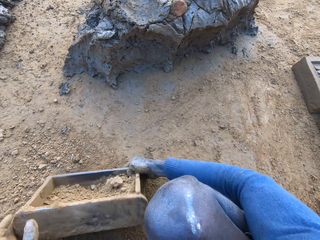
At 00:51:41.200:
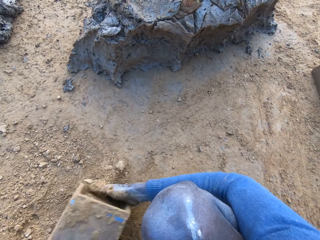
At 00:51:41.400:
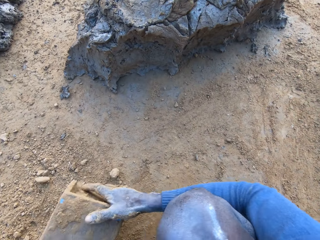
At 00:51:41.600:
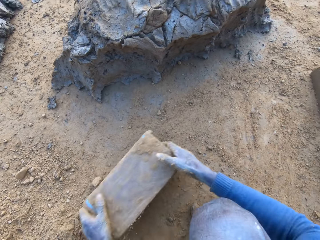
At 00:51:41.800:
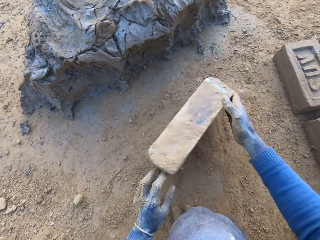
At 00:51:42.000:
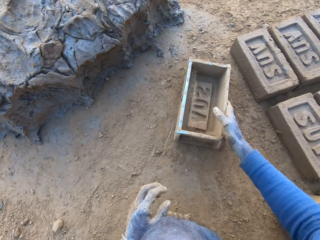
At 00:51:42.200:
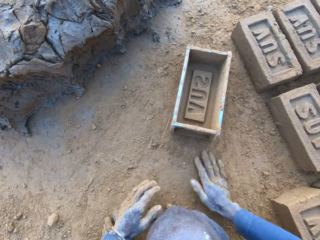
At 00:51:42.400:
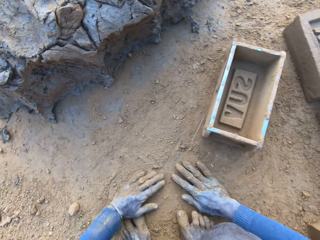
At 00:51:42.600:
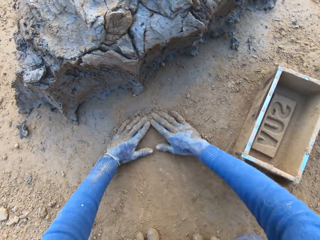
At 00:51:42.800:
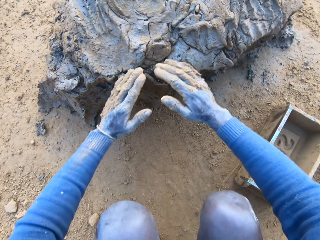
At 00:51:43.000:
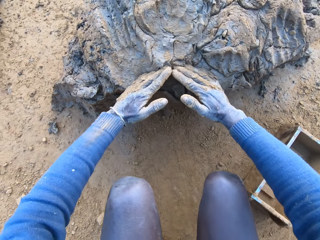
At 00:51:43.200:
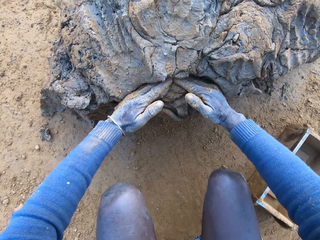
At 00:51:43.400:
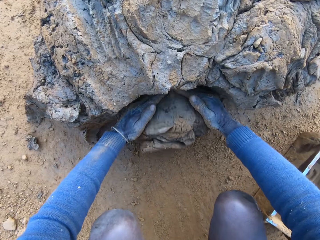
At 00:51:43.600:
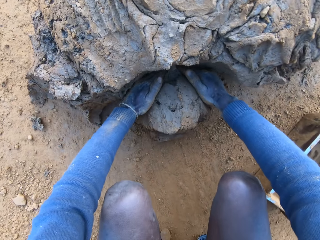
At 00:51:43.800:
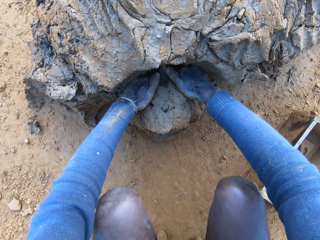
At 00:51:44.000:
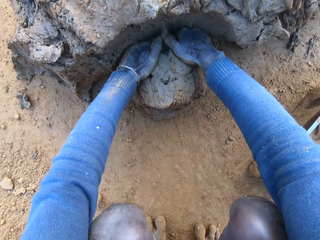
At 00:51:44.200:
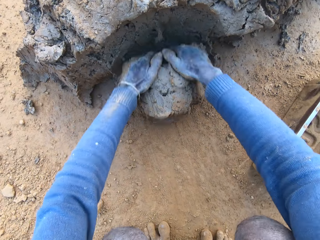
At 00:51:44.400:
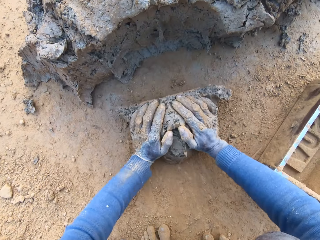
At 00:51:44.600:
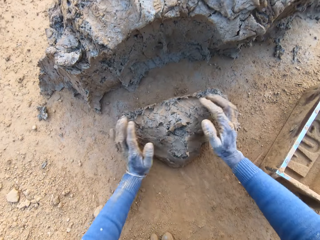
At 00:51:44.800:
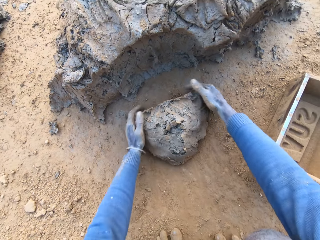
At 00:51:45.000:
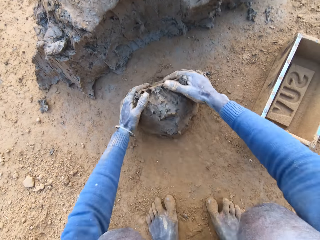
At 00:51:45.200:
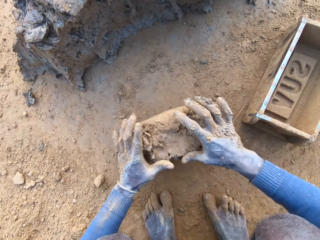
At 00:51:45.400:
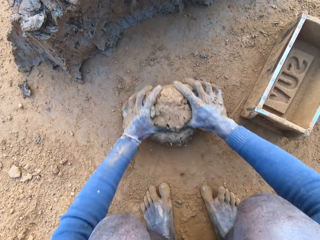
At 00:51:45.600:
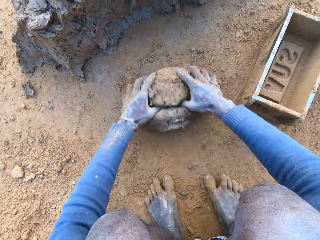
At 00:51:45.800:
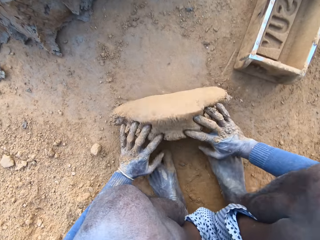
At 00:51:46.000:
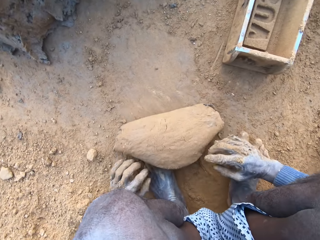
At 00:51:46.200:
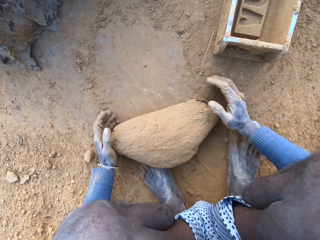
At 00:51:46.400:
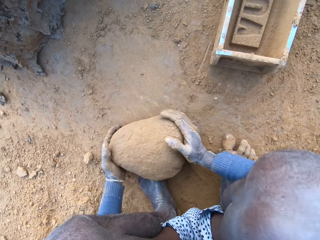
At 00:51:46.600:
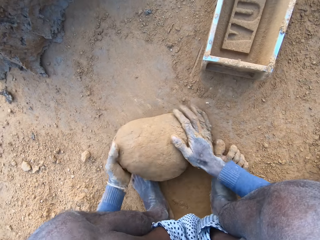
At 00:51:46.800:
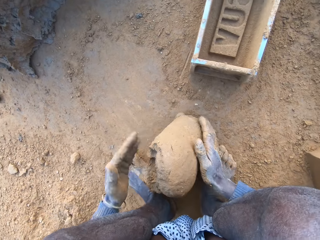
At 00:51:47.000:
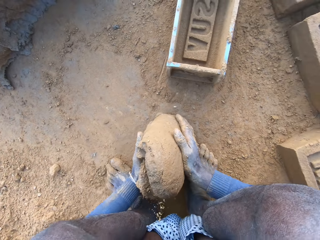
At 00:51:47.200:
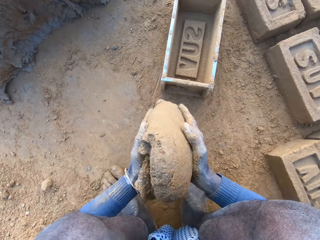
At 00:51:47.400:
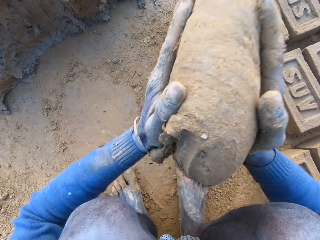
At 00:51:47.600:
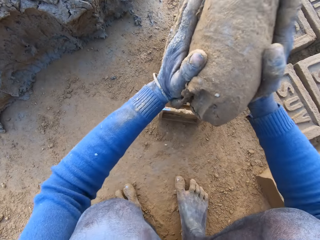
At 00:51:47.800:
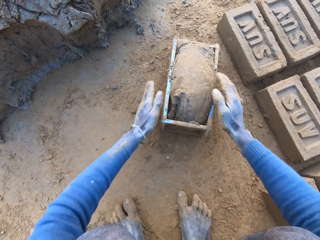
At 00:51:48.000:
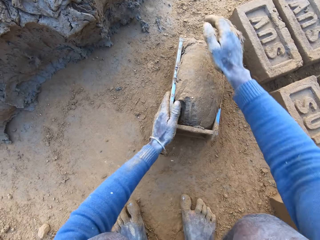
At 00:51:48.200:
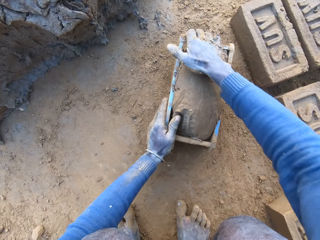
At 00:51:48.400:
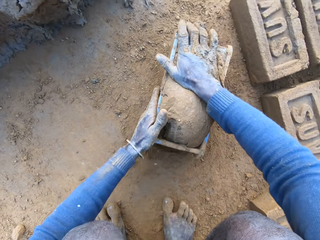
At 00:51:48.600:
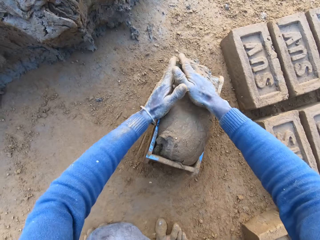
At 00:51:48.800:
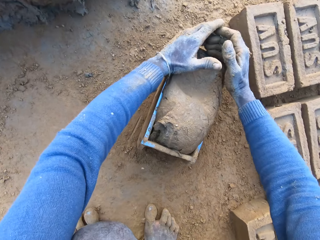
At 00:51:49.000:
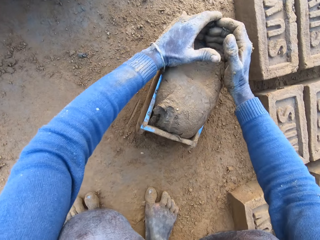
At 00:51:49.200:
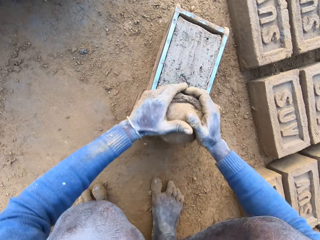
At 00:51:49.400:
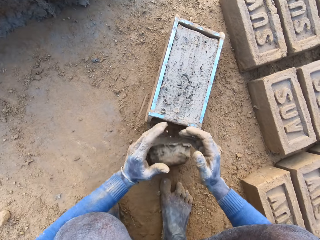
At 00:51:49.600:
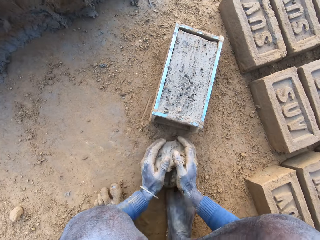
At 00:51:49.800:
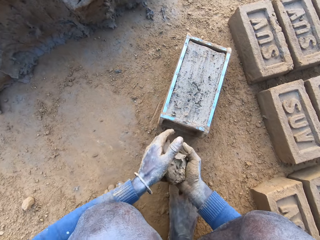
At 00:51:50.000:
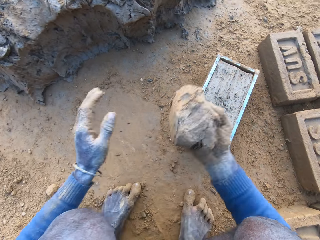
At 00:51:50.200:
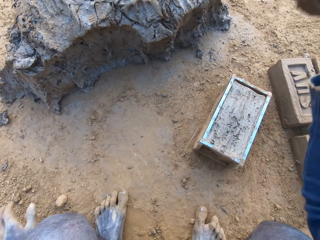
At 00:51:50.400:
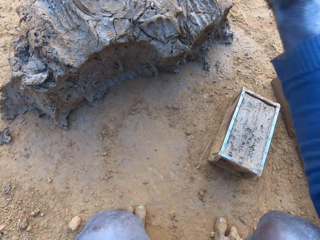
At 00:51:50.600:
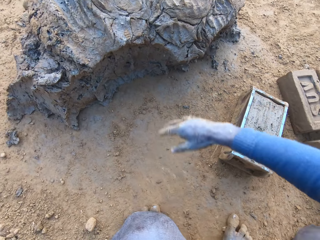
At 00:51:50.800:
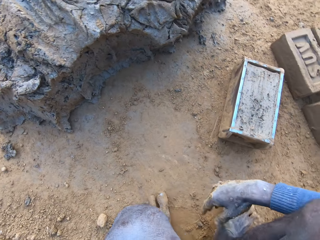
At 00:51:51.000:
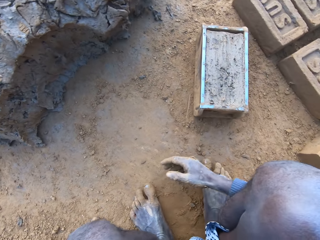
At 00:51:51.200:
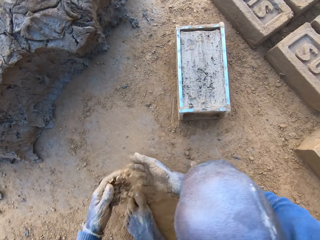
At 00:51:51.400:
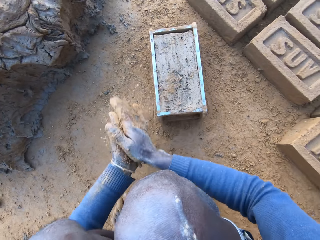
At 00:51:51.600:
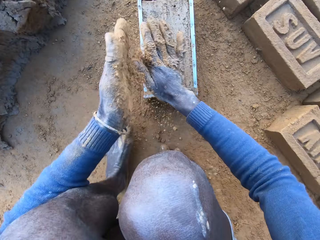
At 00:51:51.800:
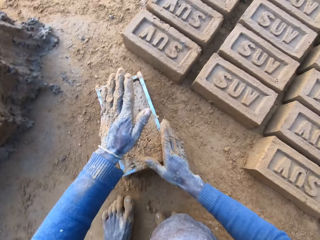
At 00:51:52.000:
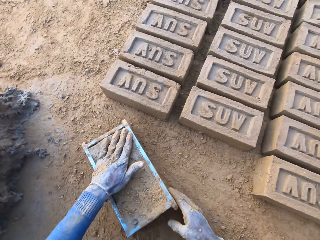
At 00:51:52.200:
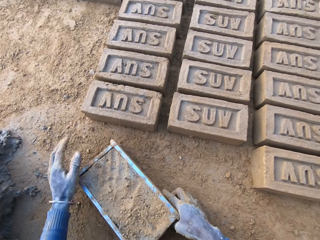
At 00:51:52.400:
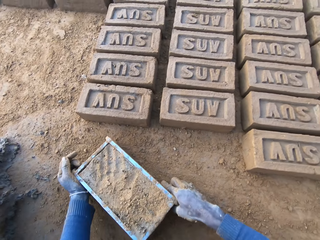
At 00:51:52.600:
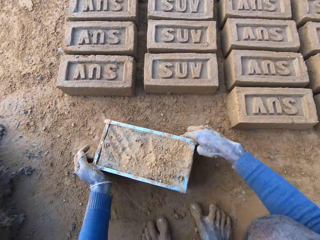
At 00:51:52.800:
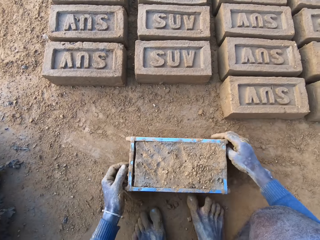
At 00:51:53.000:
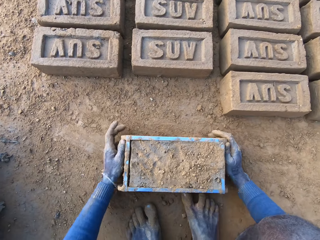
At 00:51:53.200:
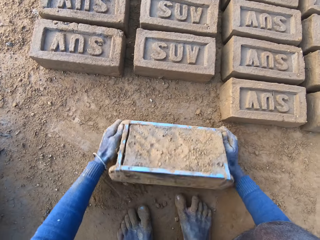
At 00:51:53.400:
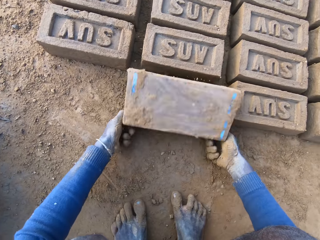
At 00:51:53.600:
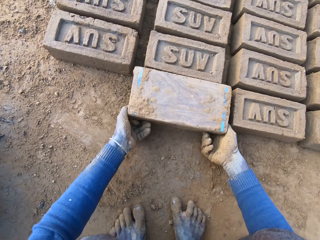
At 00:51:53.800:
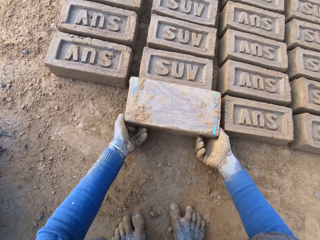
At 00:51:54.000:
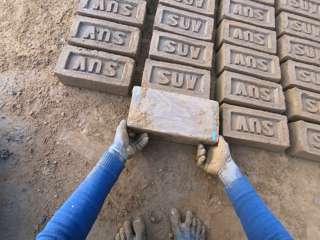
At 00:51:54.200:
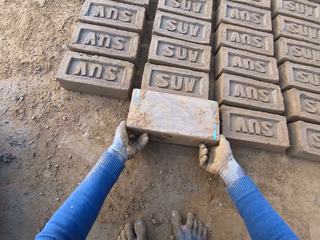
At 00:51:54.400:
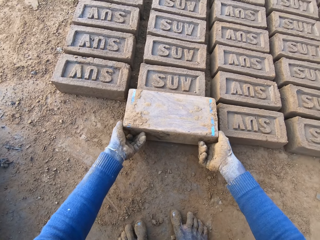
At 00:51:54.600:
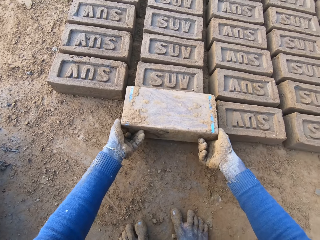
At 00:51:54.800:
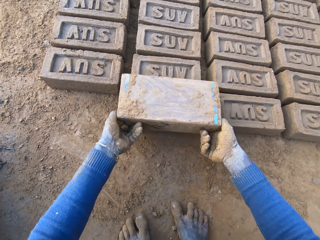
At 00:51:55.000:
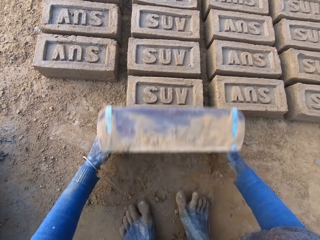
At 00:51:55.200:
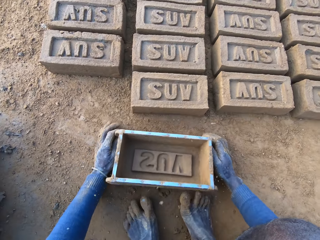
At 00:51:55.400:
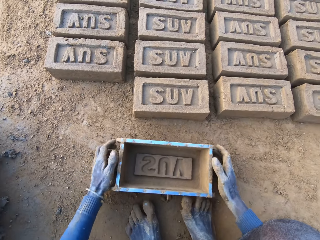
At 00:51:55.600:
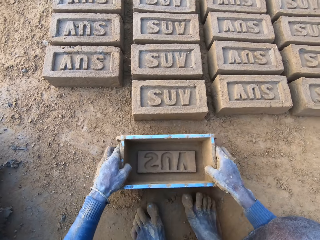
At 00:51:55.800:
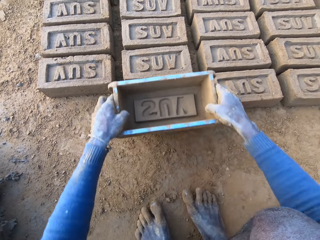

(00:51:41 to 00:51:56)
The camera wearer pours out the sand in the brick molder. He throws the brick molder on one side with his hands. He rubs his hands on the ground. He scoops some mortar with his hands. He rolls clay on the ground. He adjusts the mortar on the ground. He packs the mortar on the ground with his hands. He drops the mortar inside the brick molder. He adjusts the mortar inside the brick molder. He levels off the clay. He throws the mortar on the remaining mortar on the ground. He rubs his hands with some sand. He rubs sand on the surface of the mortar inside the brick molder. He drags the brick molder with the mortar with both hands. He pours out the brick on the ground out of the brick molder.

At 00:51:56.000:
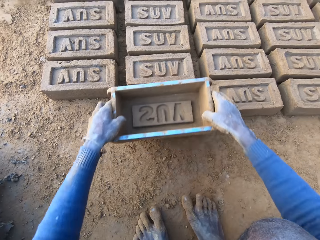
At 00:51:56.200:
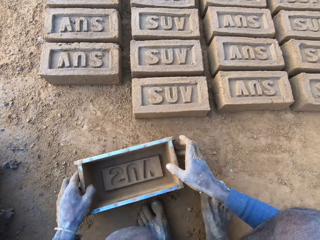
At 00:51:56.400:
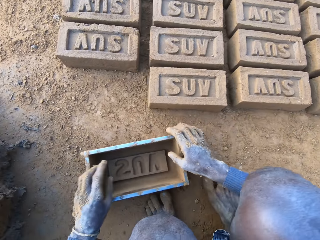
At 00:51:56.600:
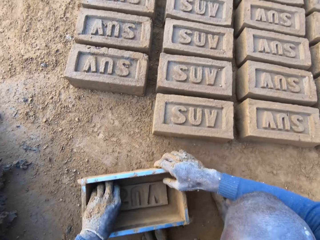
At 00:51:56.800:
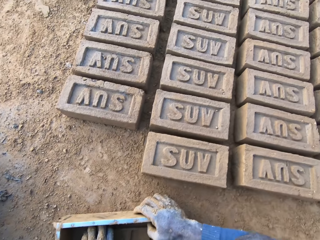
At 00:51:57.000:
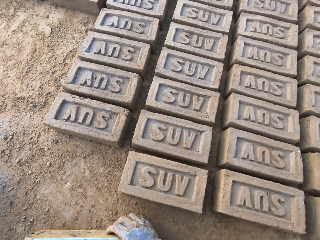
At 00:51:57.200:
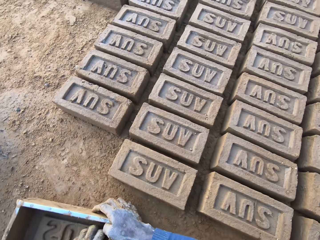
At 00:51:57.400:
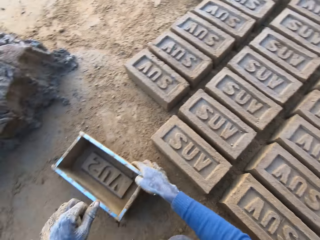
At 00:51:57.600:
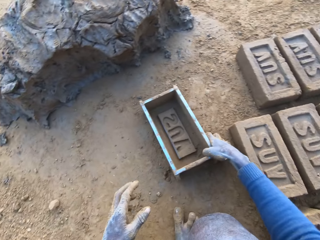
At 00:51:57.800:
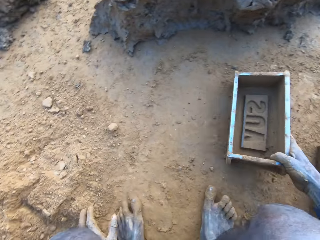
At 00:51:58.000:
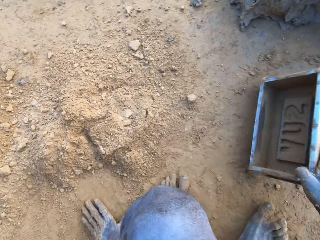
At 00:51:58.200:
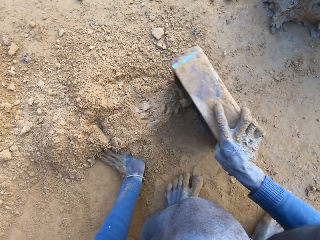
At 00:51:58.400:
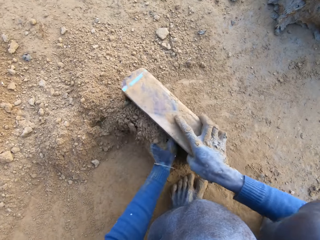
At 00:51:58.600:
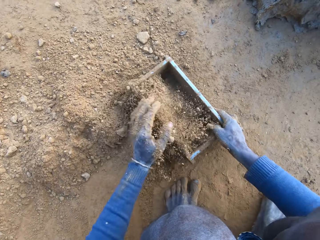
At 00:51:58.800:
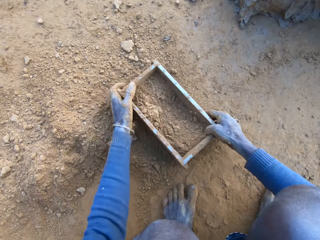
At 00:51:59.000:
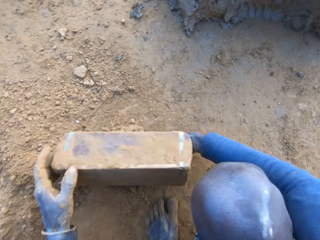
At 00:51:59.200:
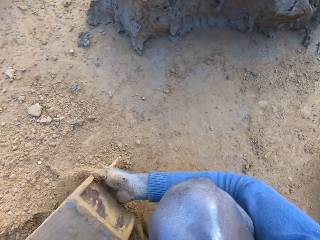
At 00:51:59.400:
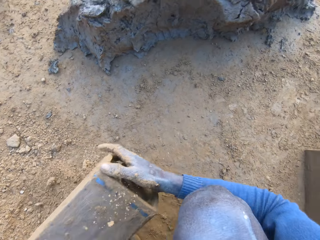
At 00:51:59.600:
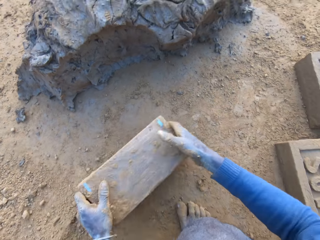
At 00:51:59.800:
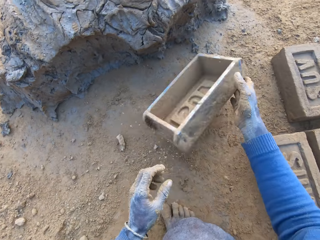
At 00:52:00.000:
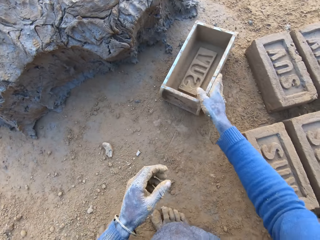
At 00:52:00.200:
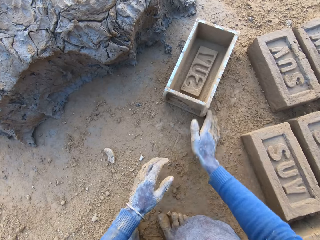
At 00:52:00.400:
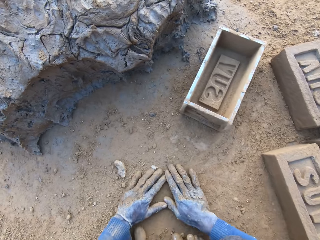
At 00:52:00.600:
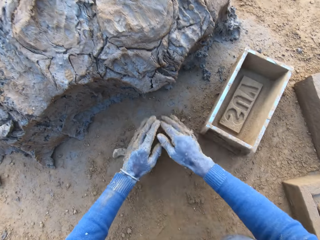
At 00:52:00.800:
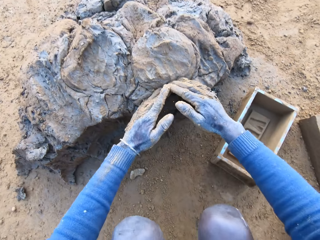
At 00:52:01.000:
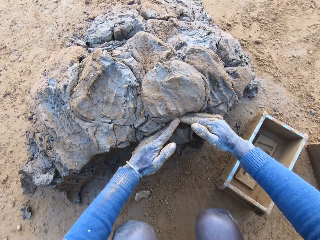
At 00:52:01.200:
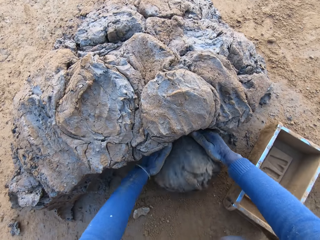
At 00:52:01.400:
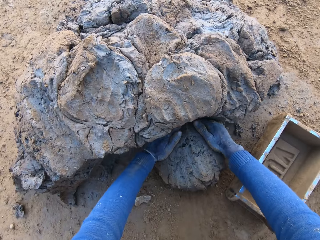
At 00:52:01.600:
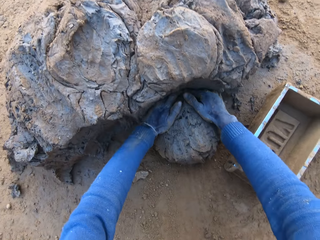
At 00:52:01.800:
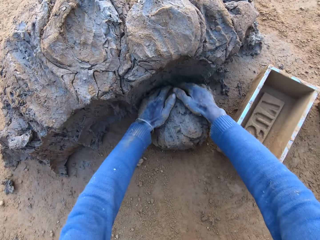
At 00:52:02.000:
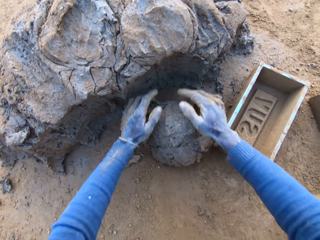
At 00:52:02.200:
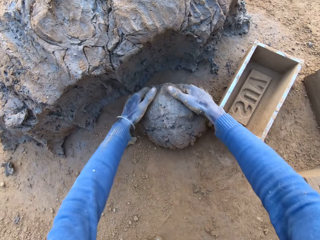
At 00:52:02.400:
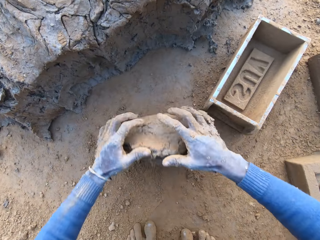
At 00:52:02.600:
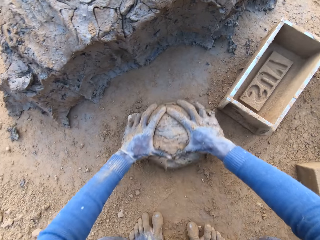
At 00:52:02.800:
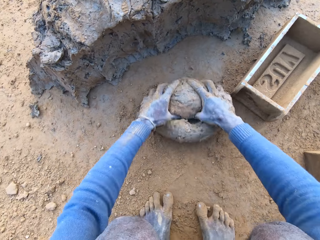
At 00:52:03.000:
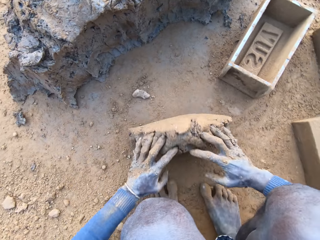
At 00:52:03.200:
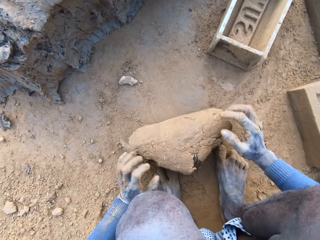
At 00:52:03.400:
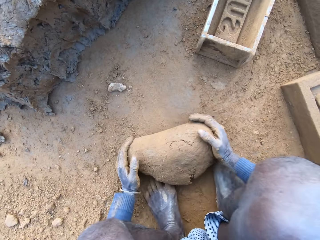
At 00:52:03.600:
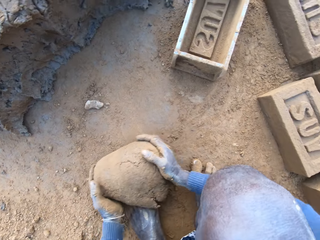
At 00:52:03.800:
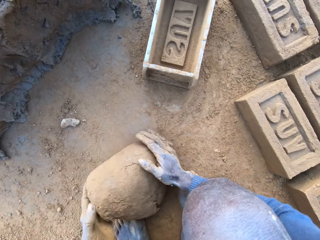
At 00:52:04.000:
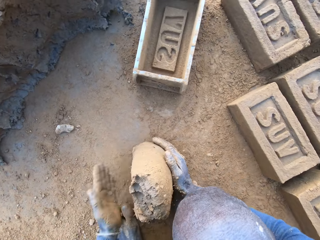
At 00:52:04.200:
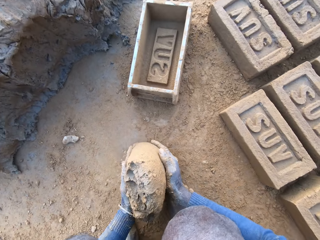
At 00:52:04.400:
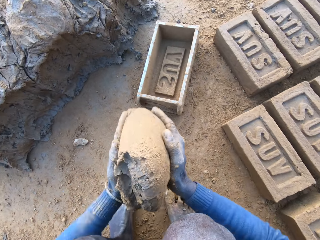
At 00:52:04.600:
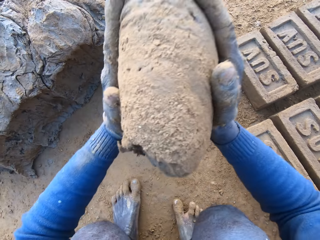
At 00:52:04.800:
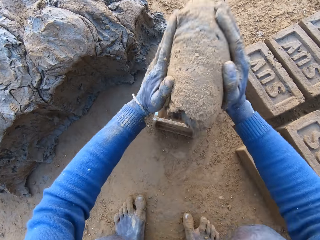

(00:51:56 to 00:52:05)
The camera wearer adjusts the brick on the ground with the brick molder. He packs some sand with the brick molder. He pours out the sand in the brick molder. He throws the brick molder on one side with his hands. He rubs his hands on the ground. He scoops some mortar with his hands. He adjusts the mortar on the ground. He rolls the clay on the ground. He packs the mortar on the ground with his hands.
